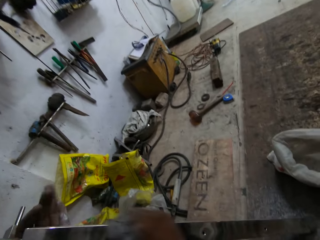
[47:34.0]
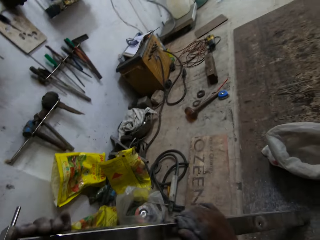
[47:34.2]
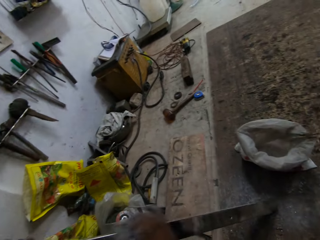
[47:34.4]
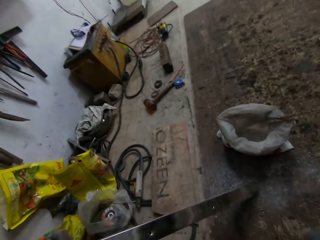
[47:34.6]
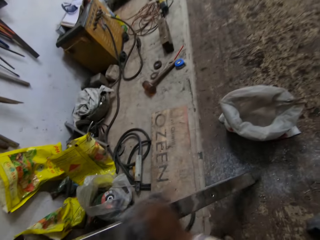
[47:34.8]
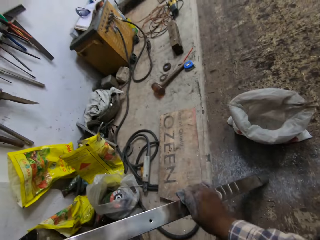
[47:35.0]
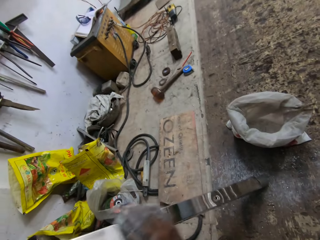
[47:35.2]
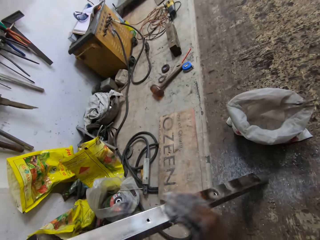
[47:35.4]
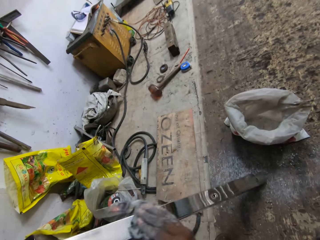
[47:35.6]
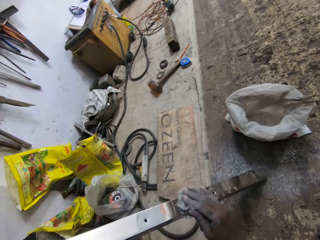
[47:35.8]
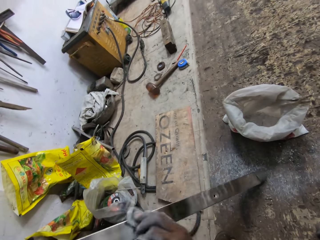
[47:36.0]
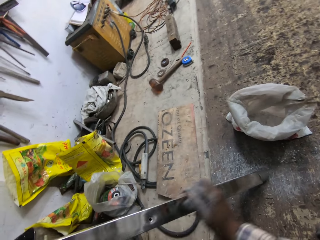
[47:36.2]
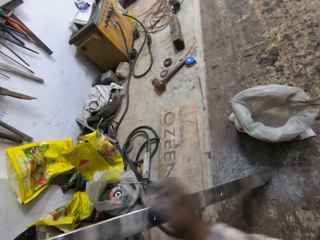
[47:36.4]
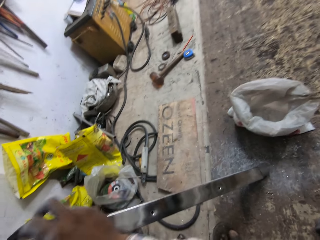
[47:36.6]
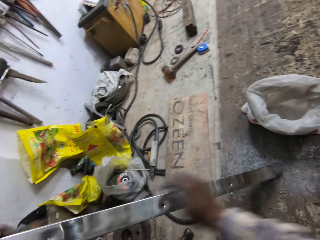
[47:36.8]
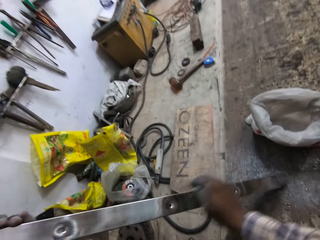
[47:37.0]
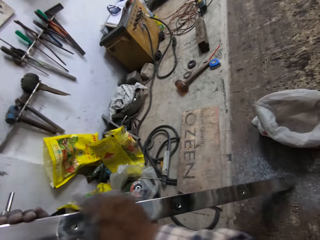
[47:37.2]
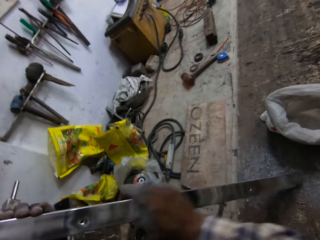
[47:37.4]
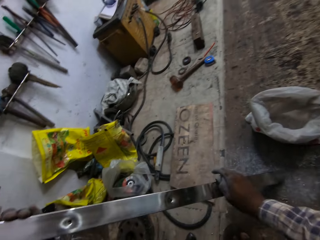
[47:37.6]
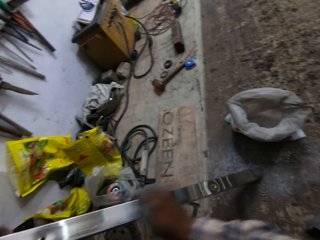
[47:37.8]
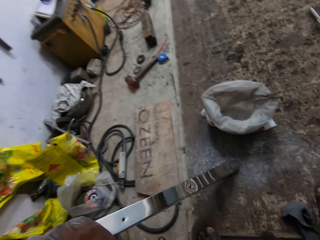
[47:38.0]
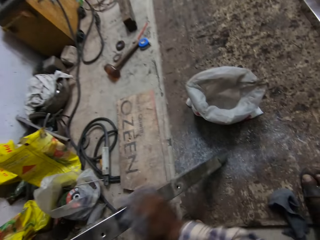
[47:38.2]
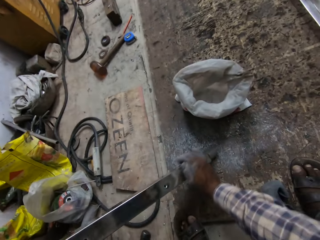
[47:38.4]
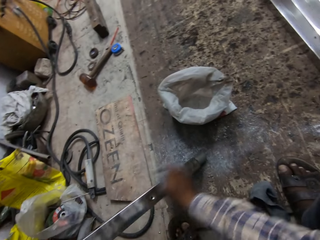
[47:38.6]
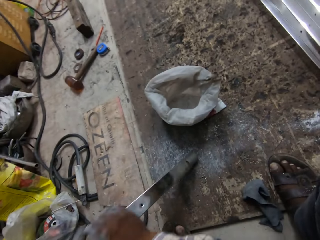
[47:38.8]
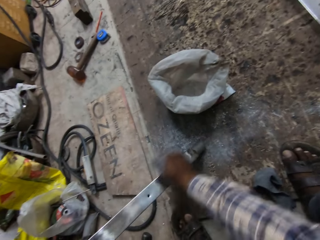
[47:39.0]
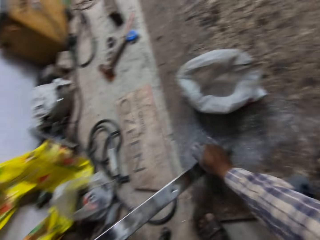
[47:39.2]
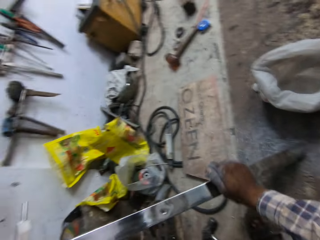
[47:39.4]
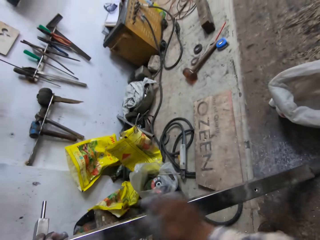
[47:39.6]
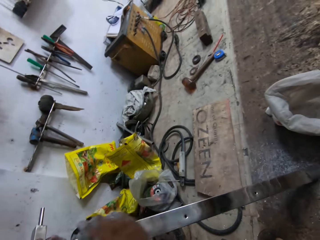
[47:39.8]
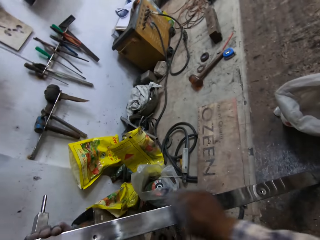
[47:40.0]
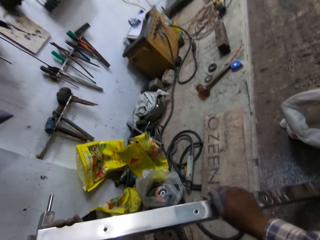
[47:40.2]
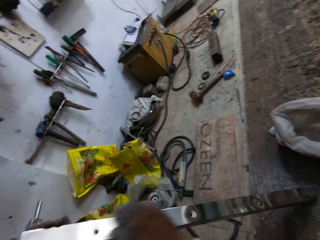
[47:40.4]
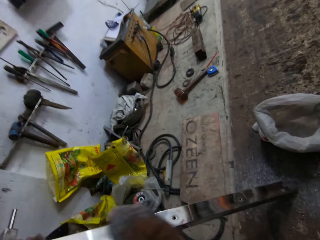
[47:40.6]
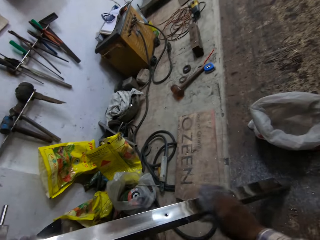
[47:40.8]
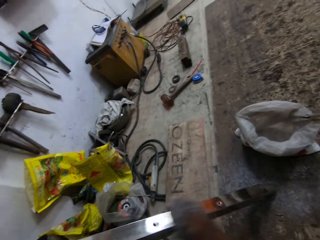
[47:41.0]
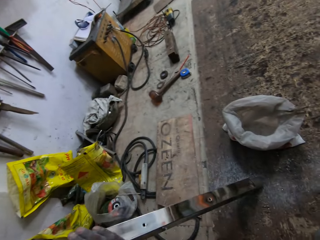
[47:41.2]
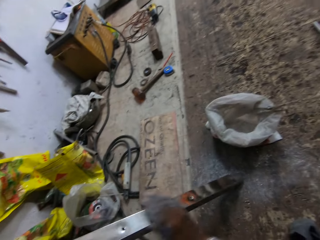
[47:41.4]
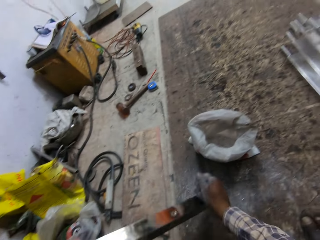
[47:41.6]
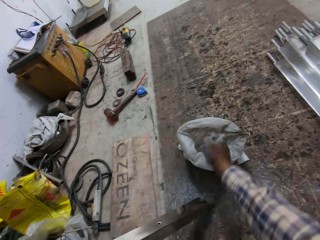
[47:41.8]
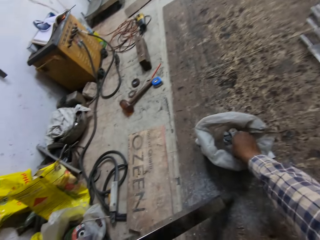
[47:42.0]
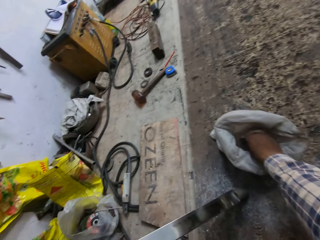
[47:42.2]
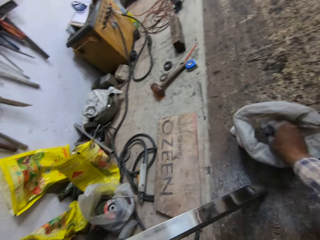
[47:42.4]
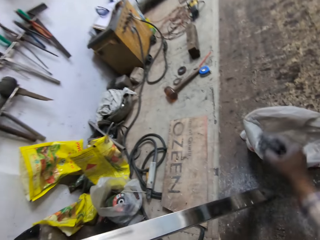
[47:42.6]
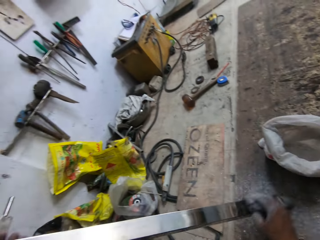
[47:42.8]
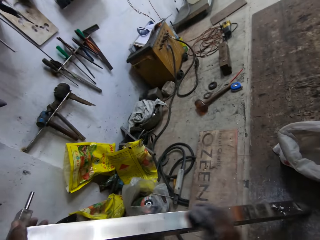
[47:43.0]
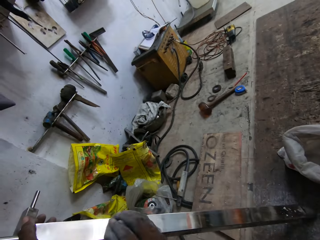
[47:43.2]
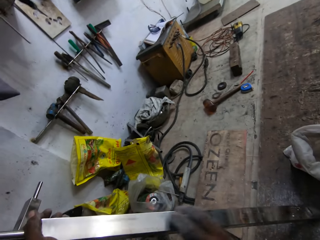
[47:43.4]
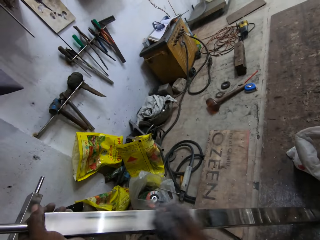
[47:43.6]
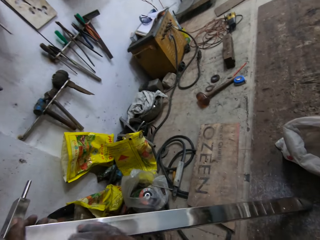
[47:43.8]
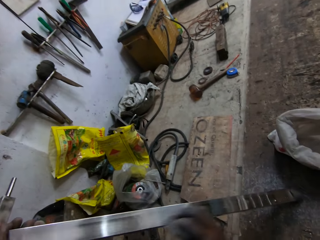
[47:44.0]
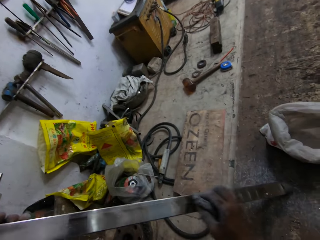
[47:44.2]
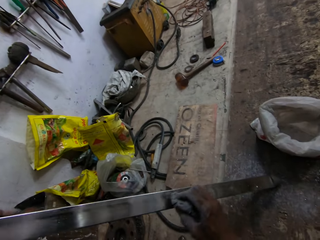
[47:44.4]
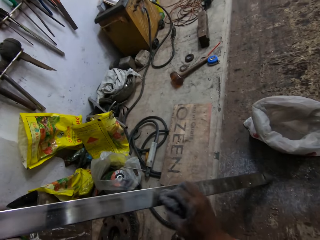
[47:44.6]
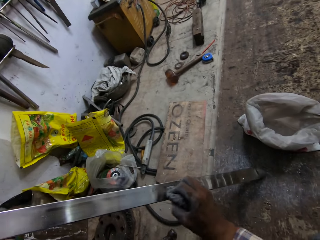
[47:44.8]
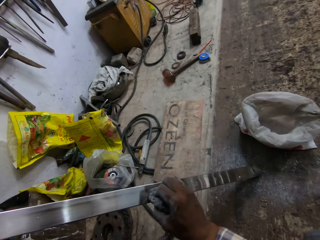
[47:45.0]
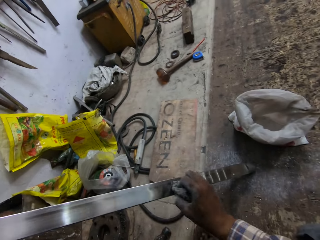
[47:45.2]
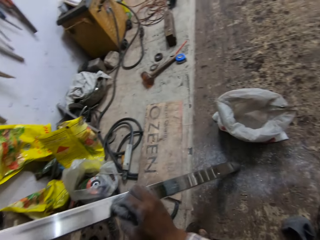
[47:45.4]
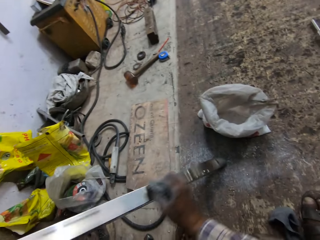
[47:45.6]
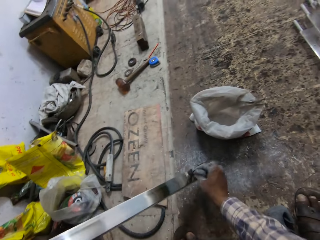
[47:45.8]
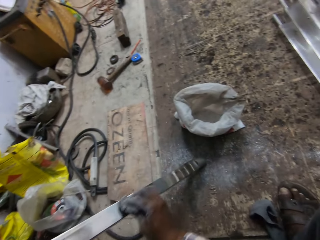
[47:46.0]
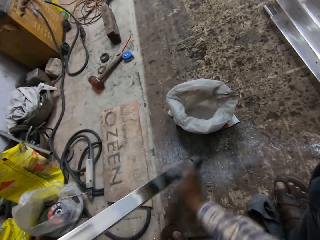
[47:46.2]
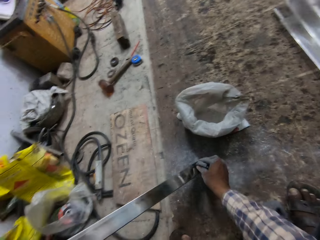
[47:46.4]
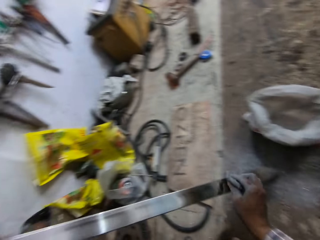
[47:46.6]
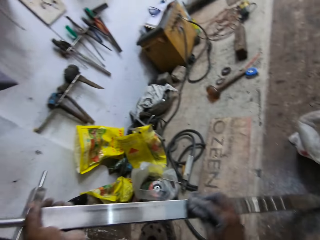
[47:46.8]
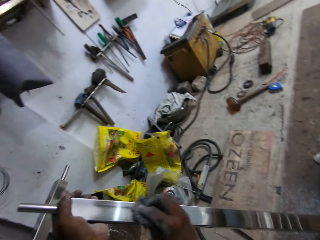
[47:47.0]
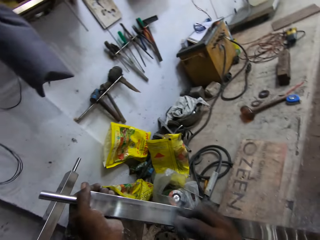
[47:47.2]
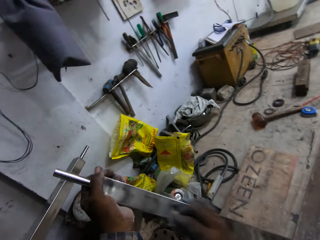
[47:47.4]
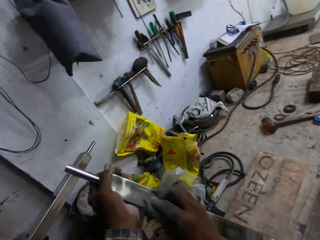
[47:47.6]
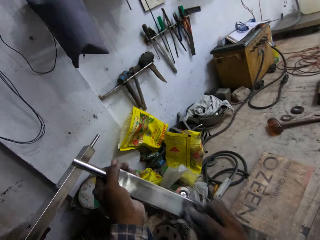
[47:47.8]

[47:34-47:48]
The camera wearer dips the napkin into the aluminum polish powder in the sack on the floor with his right hand. He polishes the railing with the napkin in his right hand.

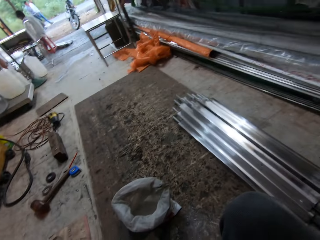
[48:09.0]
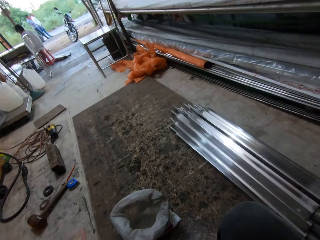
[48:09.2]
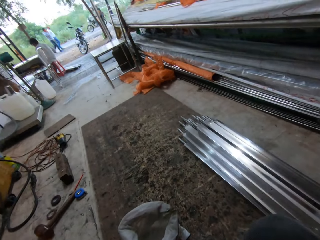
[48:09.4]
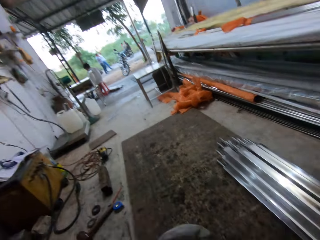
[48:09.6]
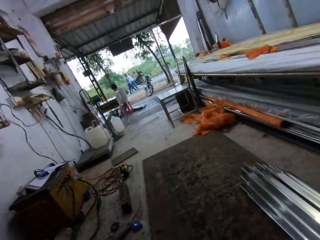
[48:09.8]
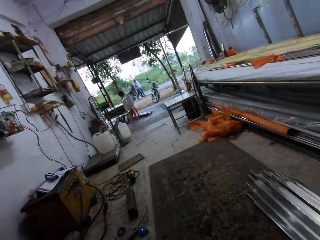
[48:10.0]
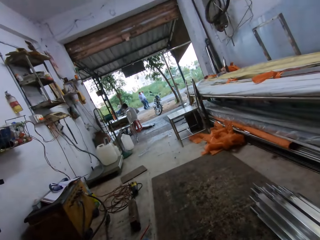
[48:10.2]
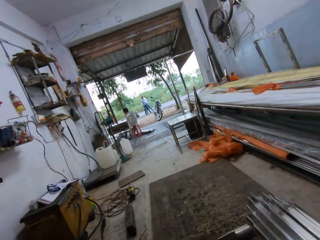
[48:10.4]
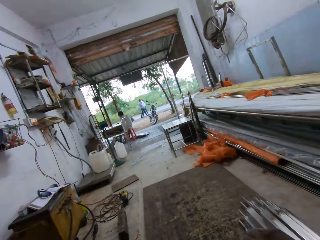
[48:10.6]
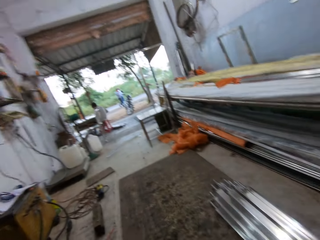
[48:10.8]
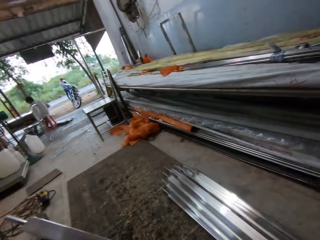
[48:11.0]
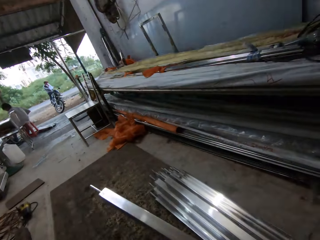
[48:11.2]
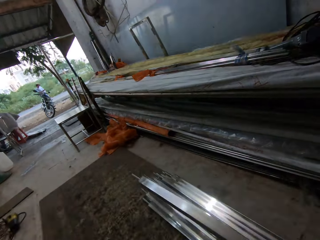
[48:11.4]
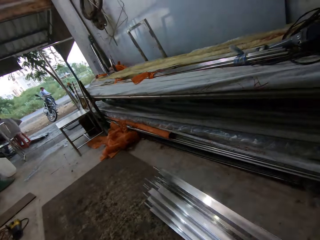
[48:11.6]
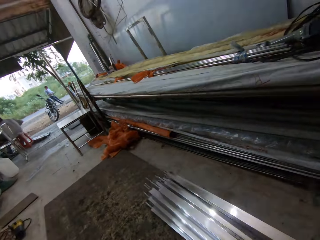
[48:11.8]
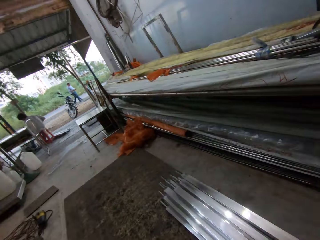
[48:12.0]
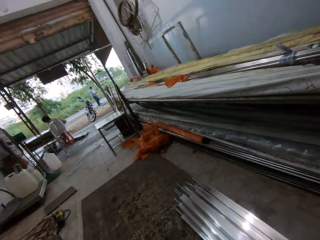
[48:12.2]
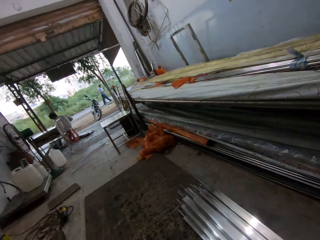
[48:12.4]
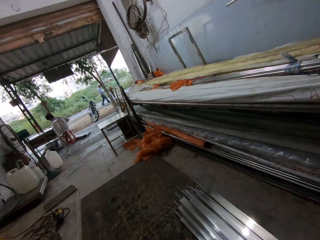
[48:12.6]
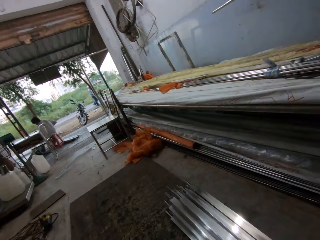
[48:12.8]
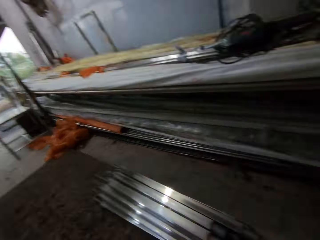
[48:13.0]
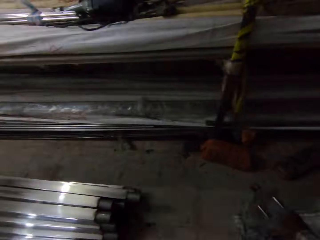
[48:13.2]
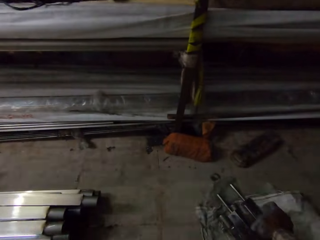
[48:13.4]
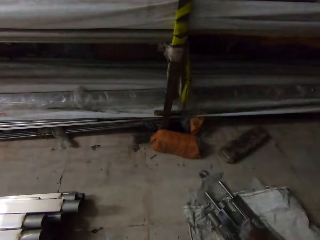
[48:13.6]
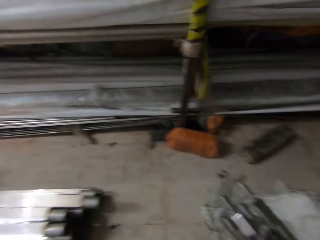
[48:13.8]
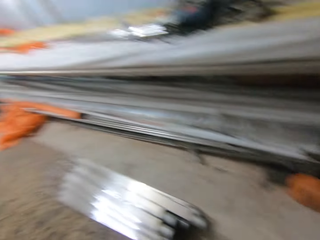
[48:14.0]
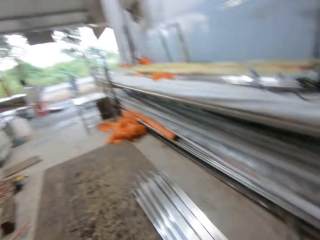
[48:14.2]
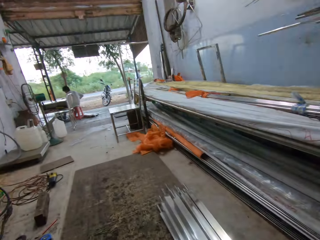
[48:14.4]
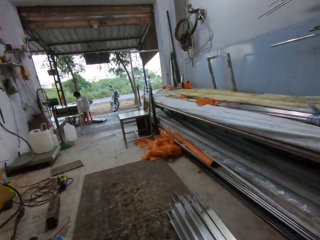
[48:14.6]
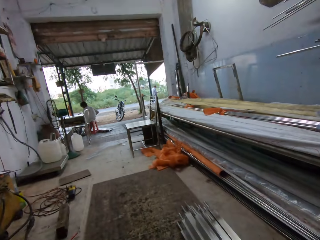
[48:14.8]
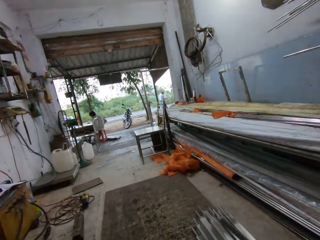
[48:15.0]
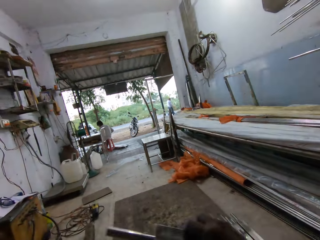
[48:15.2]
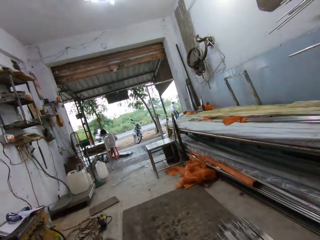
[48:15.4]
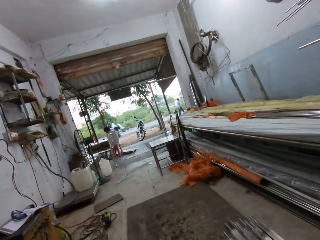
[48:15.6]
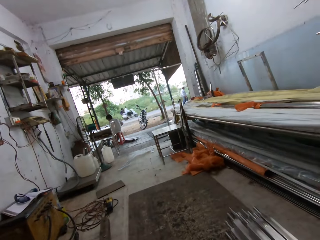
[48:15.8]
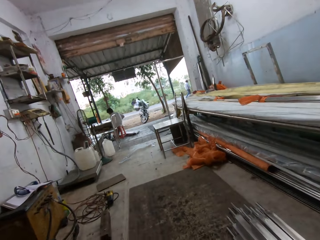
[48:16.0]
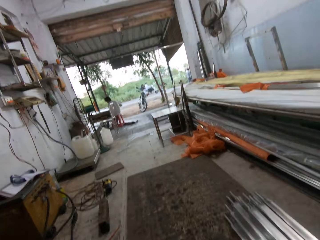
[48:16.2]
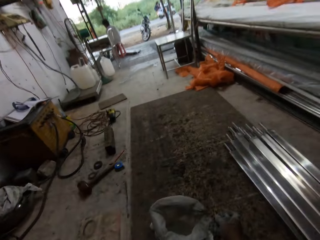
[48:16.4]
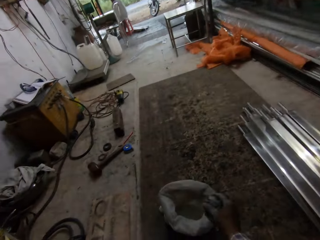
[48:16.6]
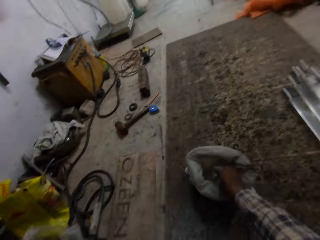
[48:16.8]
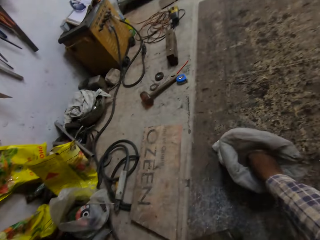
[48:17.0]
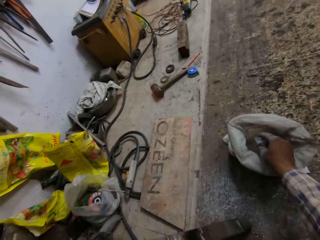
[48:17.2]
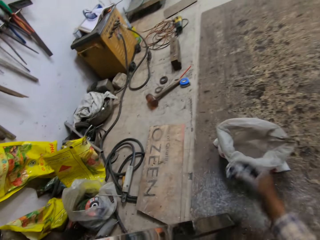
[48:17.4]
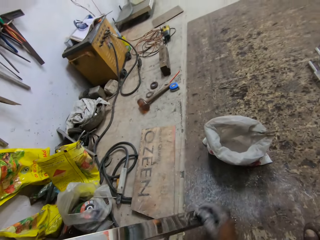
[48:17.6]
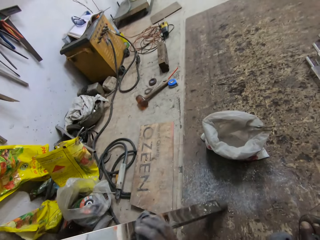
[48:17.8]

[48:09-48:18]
The camera wearer raises the railing with his right hand. He drops the railing on the railings on the floor with his right hand. He picks up a railing from the railings on the floor with his right hand. He passes the railing to his left hand with his right hand. He dips the napkin into the aluminum polish powder in the sack on the floor with his right hand. He polishes the railing with the napkin in his right hand.
